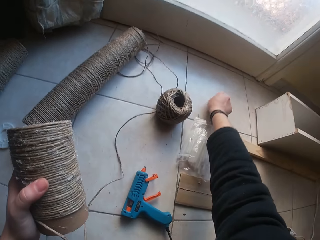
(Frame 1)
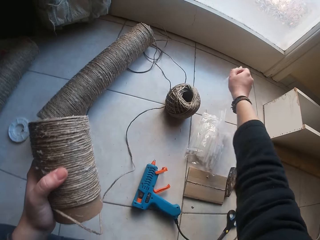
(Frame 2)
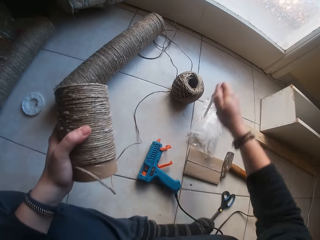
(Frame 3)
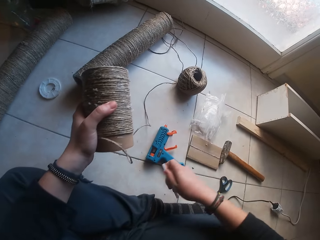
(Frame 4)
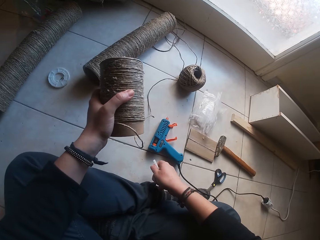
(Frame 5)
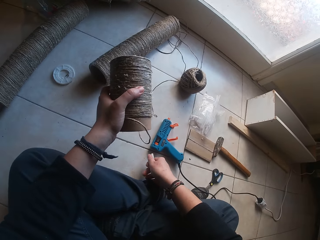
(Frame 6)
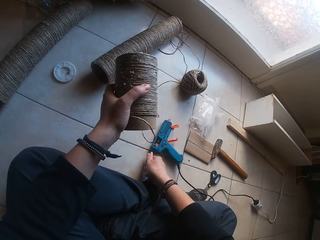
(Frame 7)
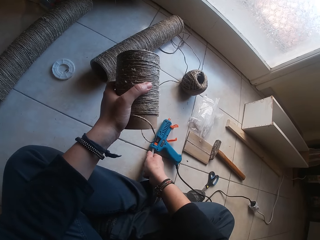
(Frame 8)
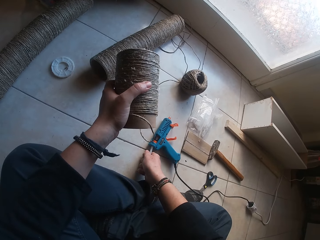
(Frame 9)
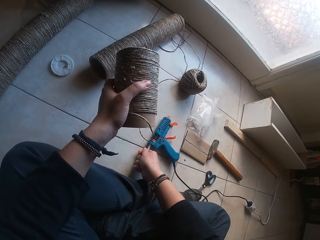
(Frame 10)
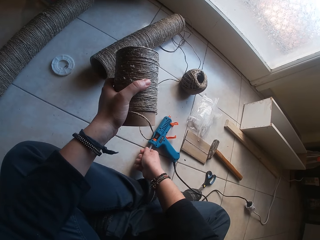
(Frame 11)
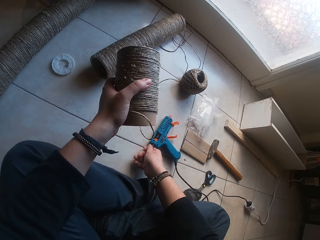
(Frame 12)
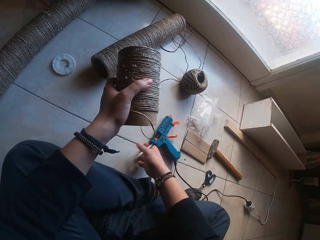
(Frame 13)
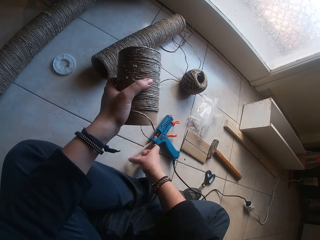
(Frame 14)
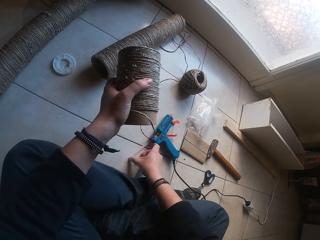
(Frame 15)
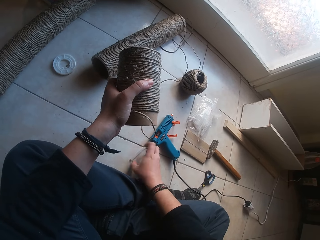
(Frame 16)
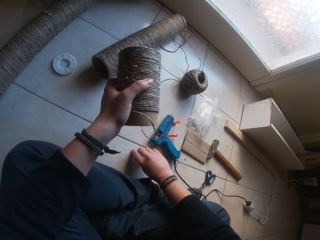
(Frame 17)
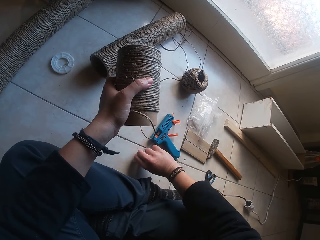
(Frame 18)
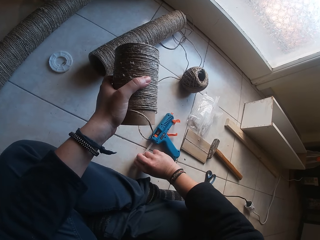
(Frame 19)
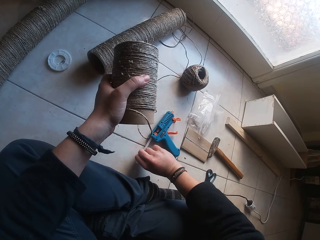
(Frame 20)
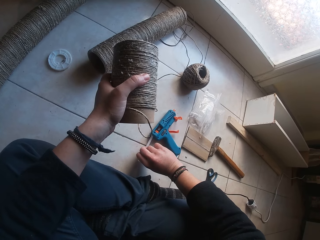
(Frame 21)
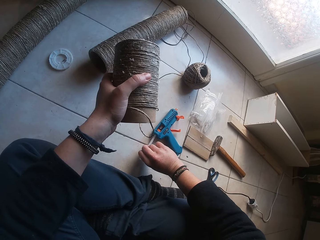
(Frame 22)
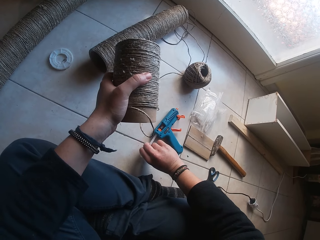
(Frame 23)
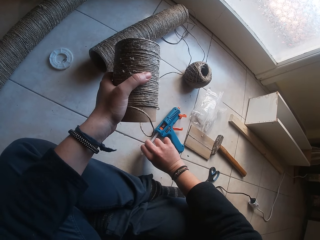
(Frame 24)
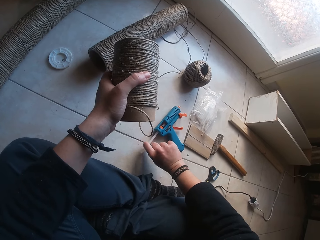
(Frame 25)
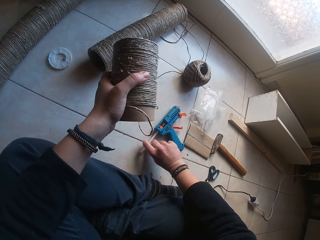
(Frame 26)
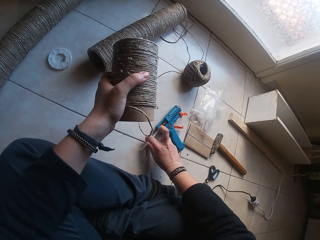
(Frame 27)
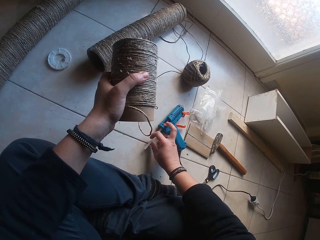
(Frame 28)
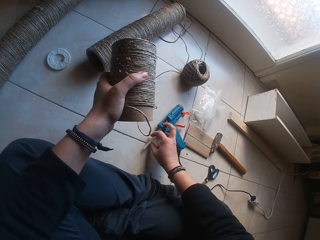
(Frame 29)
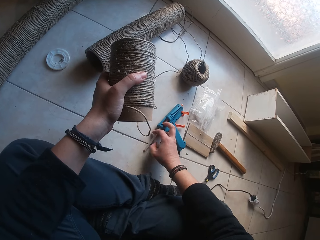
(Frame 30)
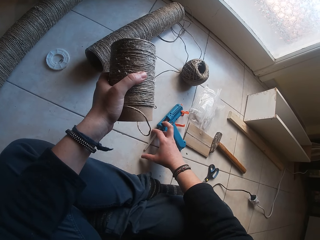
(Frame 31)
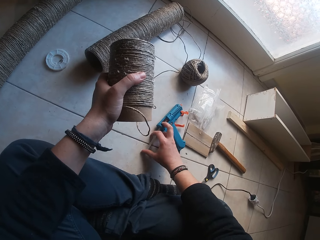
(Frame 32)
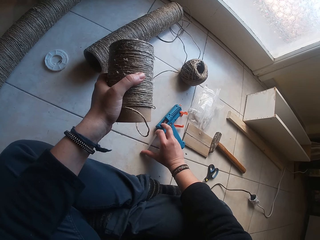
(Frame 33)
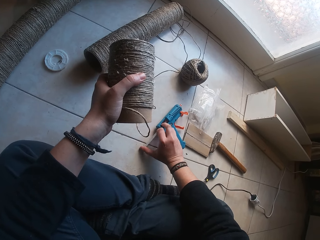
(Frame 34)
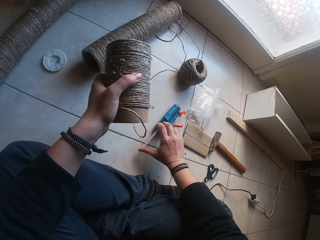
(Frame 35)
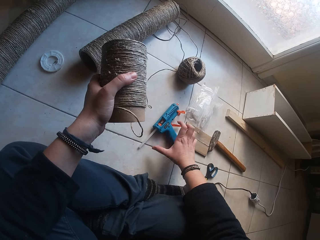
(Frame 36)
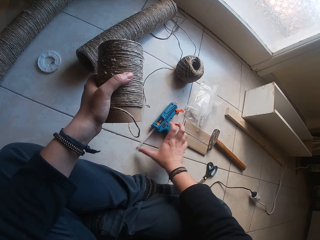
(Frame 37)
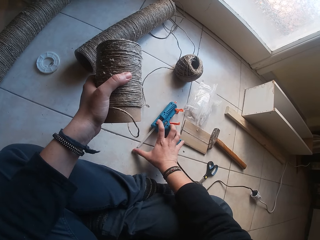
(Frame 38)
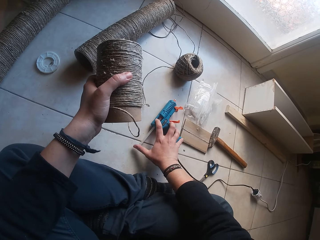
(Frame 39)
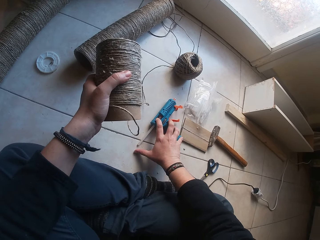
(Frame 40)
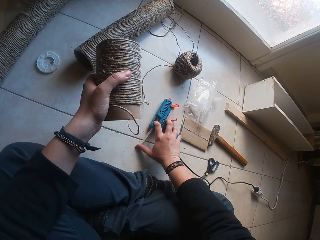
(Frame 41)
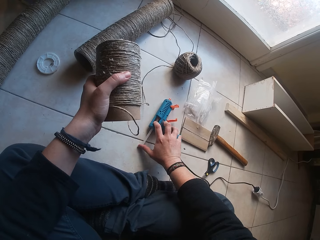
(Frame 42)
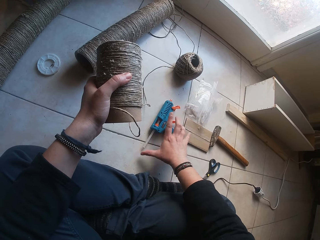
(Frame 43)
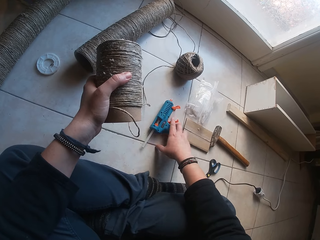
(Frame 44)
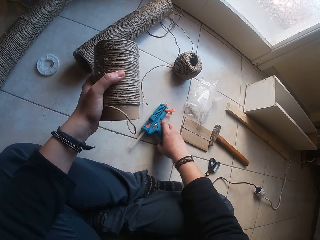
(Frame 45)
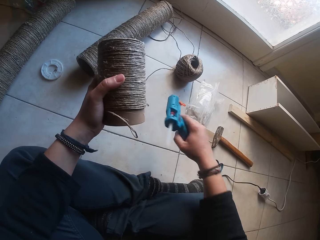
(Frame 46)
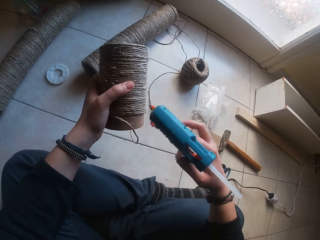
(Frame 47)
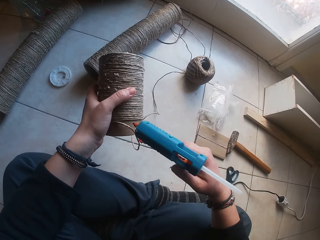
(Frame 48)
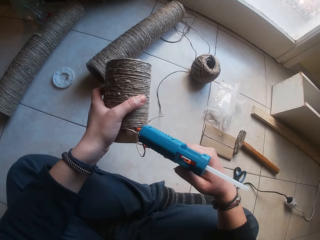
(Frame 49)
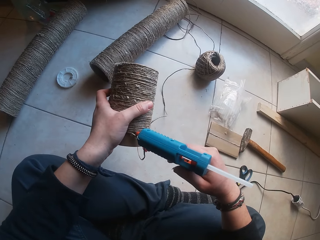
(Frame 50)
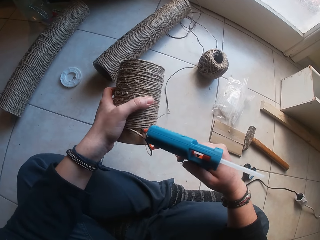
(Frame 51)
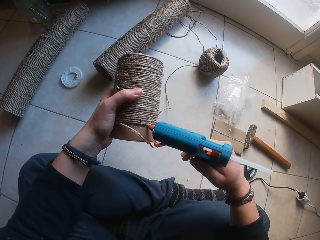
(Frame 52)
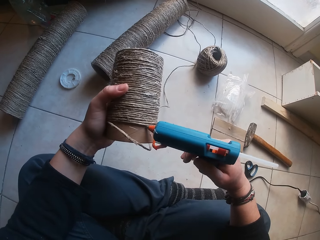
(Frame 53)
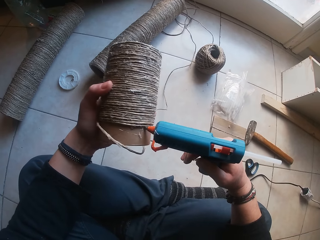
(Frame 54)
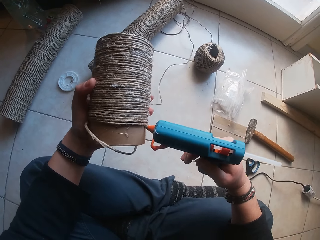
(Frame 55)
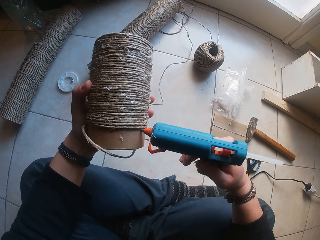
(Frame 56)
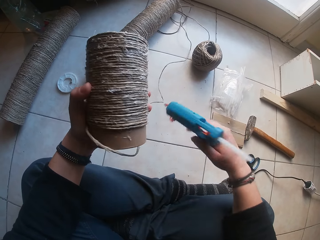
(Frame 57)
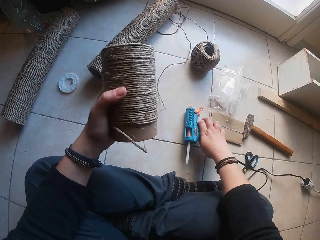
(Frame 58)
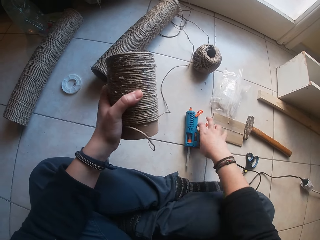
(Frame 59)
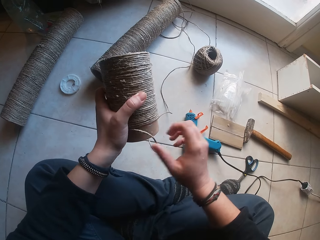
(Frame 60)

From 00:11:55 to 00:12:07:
The camera wearer picks a straw from a nylon bag on the floor with her right hand. She inserts the straw in her right hand into the glue gun on the floor. She picks up the glue gun from the floor with her right hand. She applies glue from the glue gun in her right hand to the paperboard roll in her left hand. She drops the glue gun from her right hand on the floor.

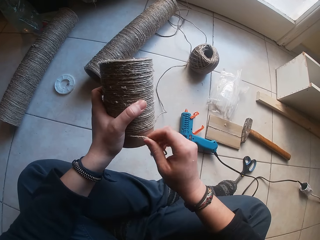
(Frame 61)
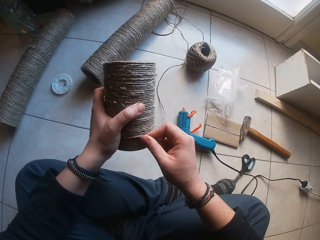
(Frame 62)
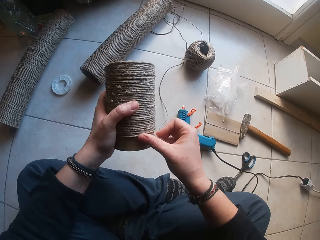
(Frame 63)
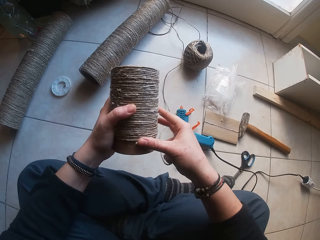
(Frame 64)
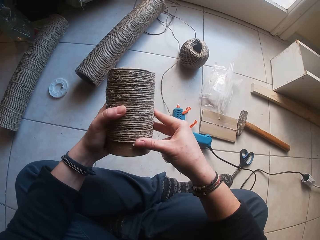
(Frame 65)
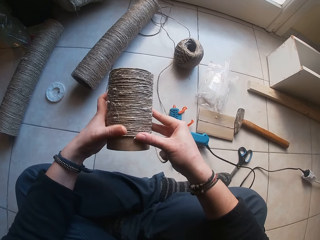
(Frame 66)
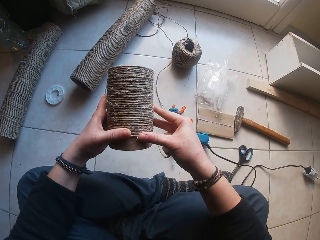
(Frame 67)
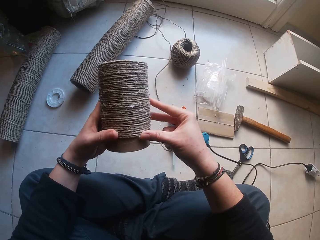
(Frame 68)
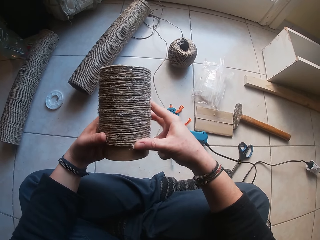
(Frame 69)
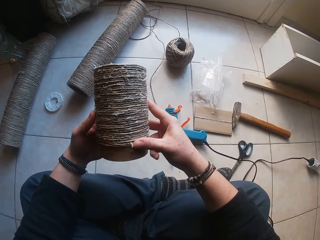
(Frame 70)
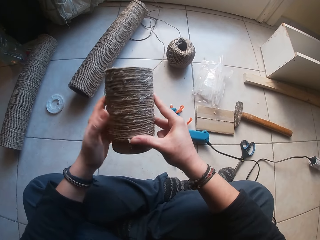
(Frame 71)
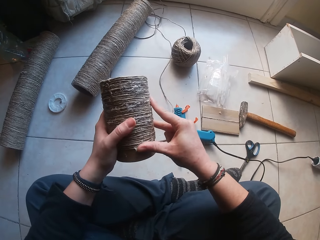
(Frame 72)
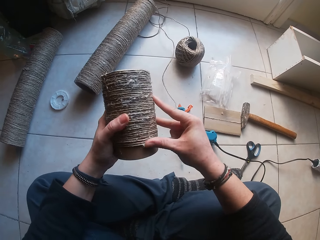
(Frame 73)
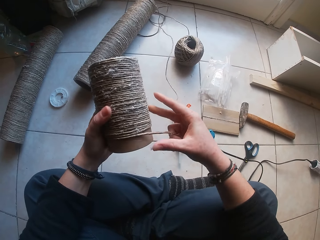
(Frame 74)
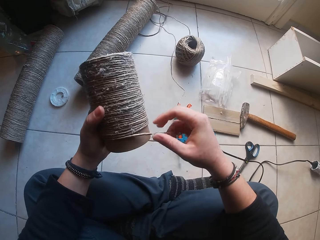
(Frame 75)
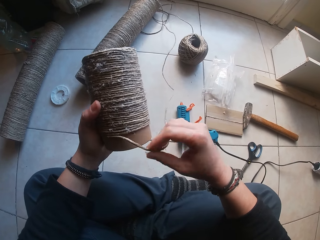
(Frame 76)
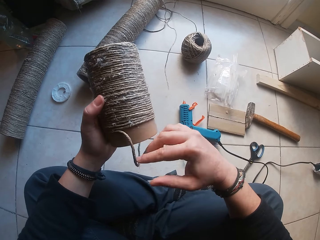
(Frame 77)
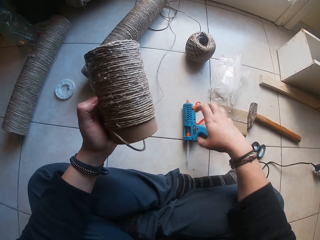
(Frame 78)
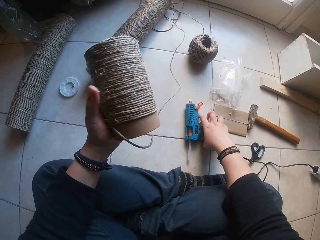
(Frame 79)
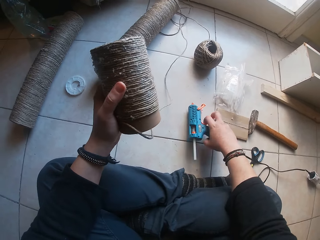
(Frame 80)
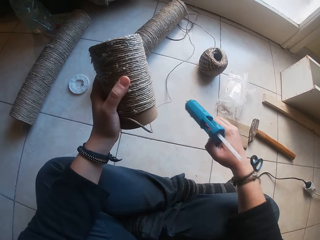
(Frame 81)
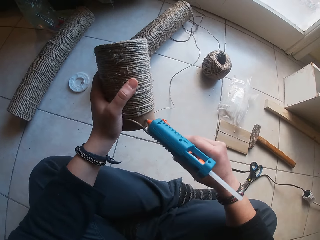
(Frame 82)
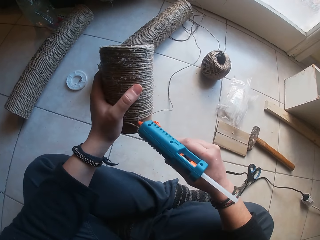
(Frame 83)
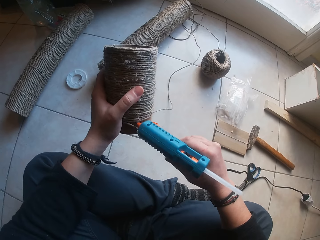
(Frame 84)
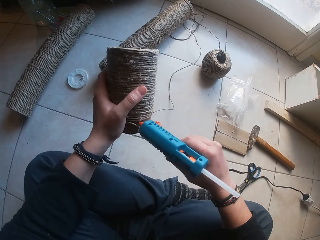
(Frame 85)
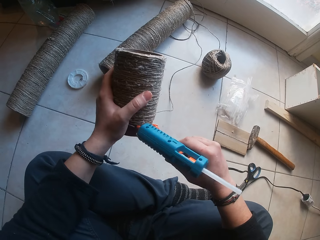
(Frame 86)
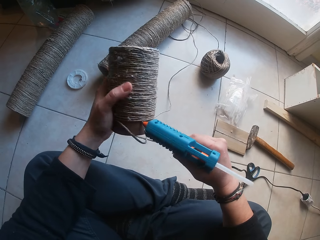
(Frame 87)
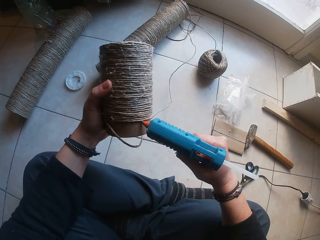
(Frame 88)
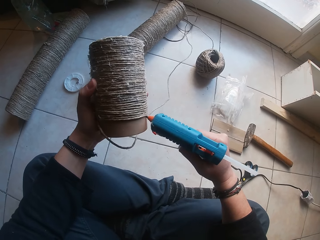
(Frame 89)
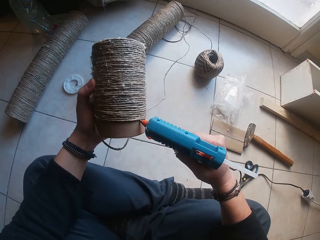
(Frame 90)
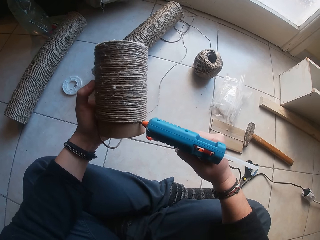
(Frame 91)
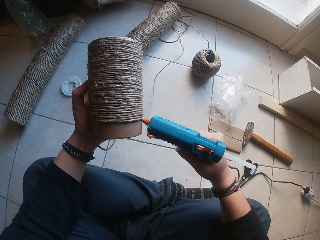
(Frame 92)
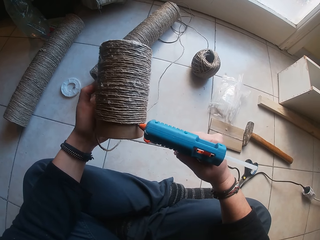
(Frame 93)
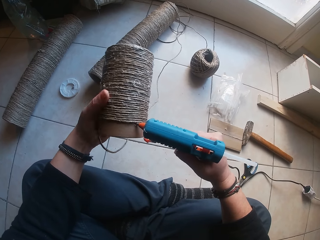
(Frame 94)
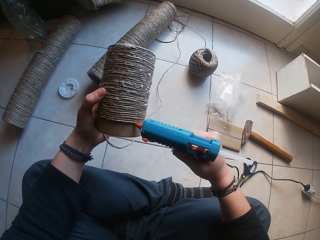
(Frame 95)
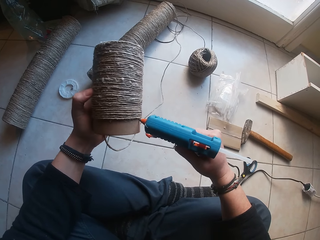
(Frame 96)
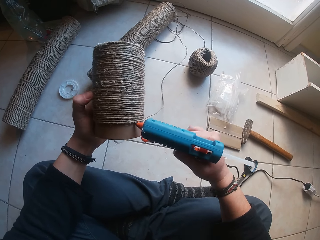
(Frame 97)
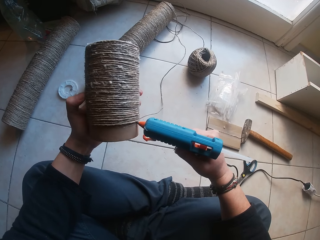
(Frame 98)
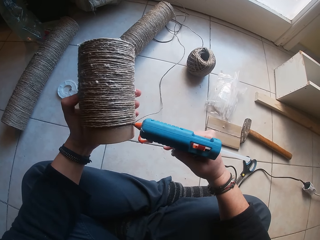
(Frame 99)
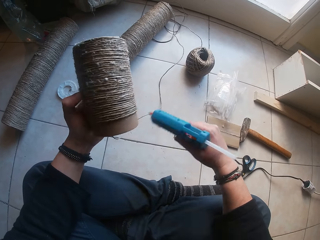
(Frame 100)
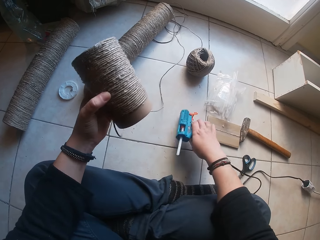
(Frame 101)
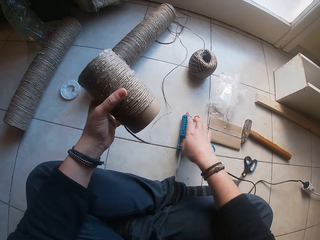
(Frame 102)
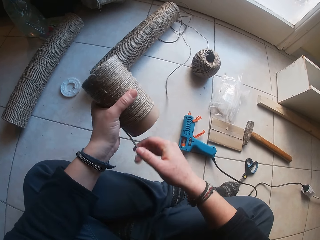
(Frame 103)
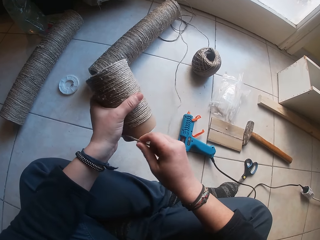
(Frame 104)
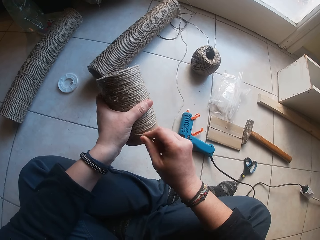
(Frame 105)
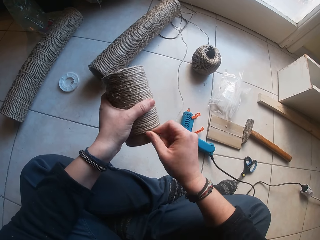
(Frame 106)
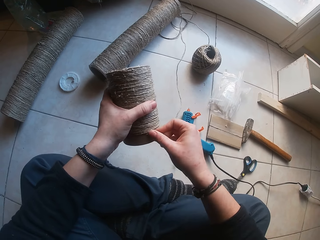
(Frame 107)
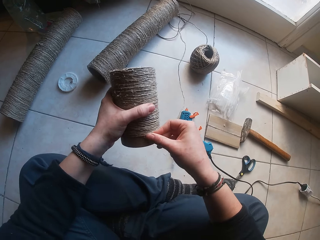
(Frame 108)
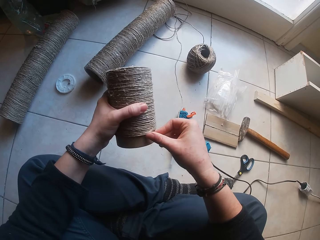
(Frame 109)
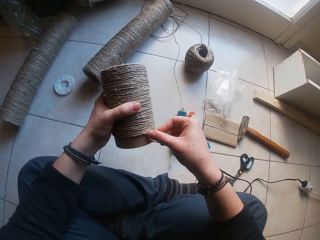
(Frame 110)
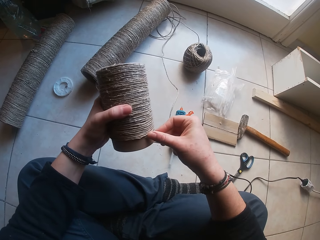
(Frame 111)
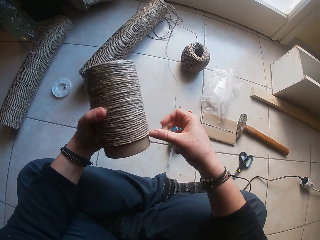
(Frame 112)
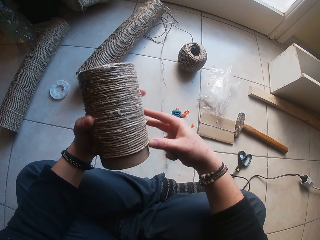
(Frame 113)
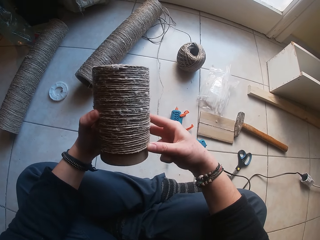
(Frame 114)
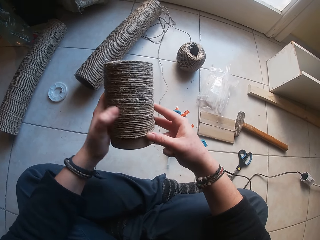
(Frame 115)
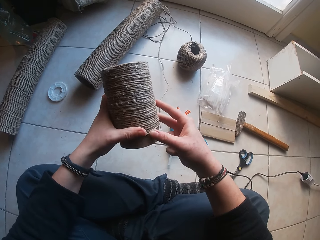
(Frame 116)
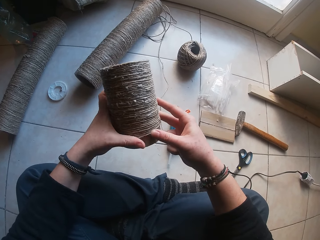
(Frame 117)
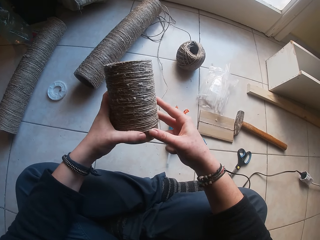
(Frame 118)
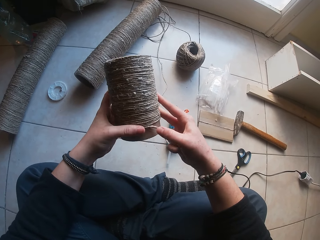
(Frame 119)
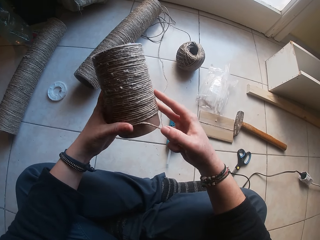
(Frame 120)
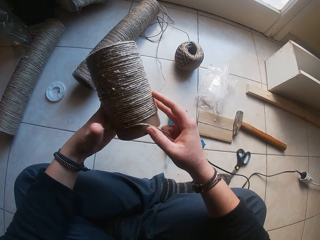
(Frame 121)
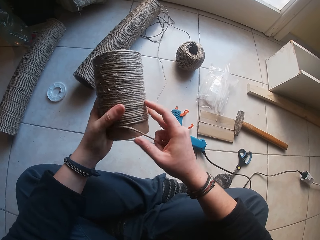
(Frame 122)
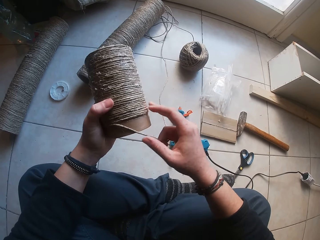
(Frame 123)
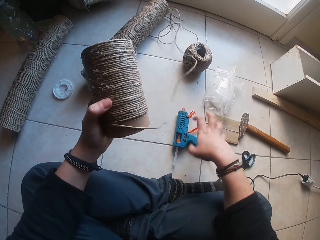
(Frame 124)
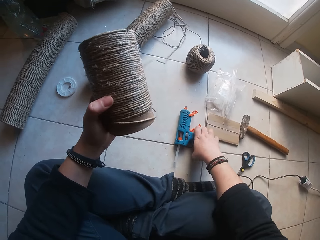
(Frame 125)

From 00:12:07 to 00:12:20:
The camera wearer glues the rope around the paperboard roll in her left hand with her right hand. She glues the rope around the paperboard roll with both hands. She glues the rope around the paperboard roll in her left hand with her right hand. She picks up the glue gun from the floor with her right hand. She applies glue from the glue gun in her right hand to the paperboard roll in her left hand. She drops the glue gun from her right hand on the floor. She glues the rope around the paperboard roll in her left hand with her right hand. She glues the rope around the paperboard roll with both hands.
